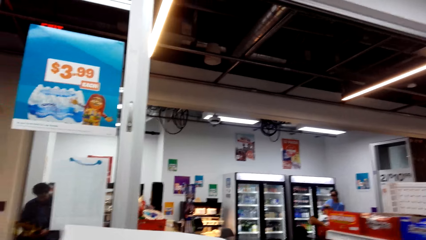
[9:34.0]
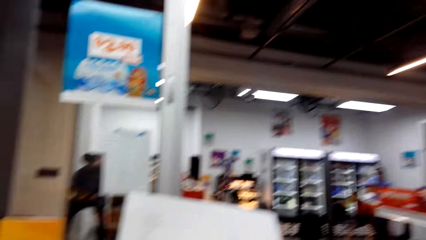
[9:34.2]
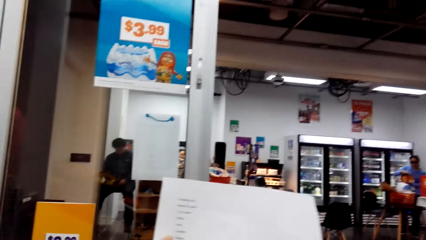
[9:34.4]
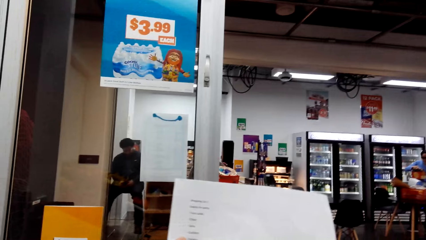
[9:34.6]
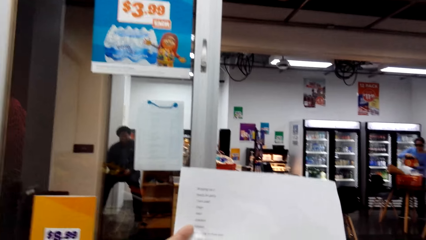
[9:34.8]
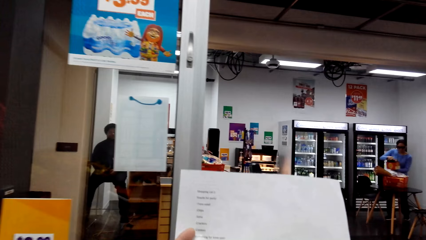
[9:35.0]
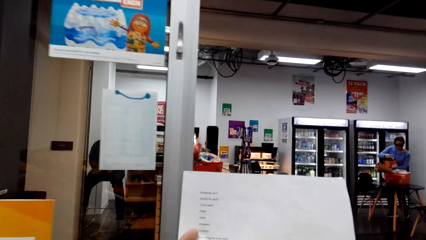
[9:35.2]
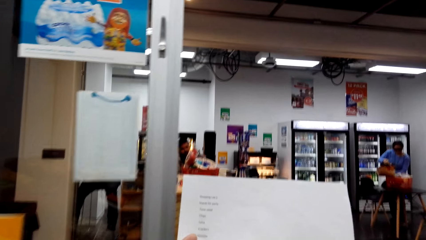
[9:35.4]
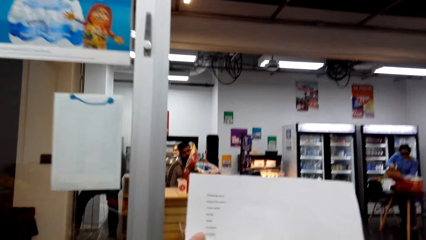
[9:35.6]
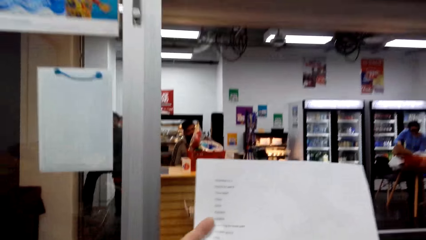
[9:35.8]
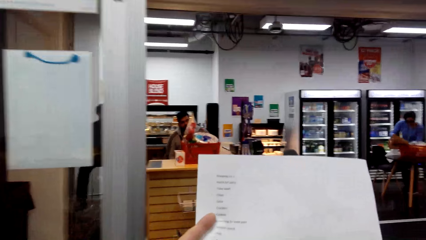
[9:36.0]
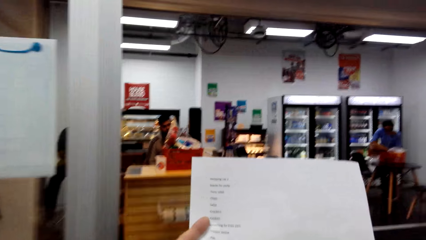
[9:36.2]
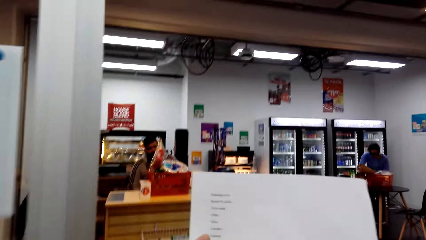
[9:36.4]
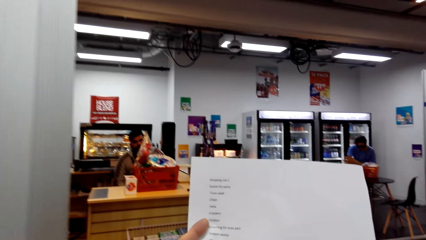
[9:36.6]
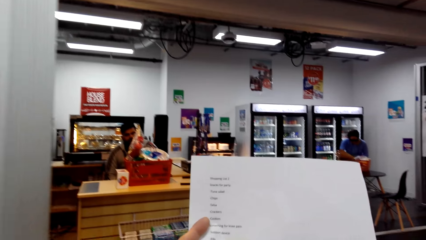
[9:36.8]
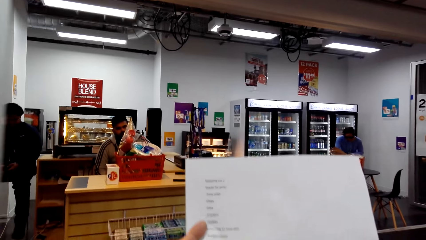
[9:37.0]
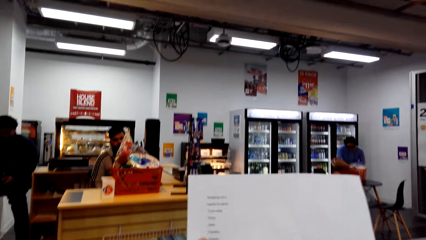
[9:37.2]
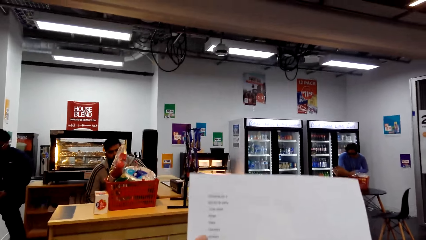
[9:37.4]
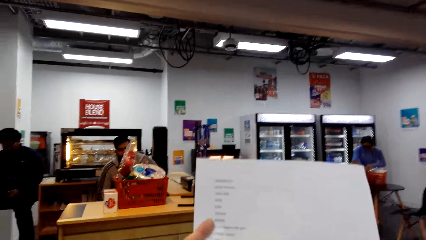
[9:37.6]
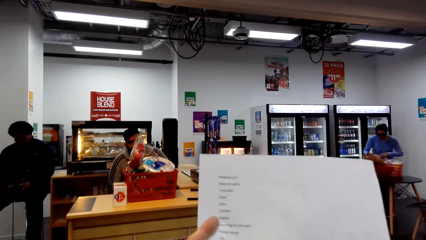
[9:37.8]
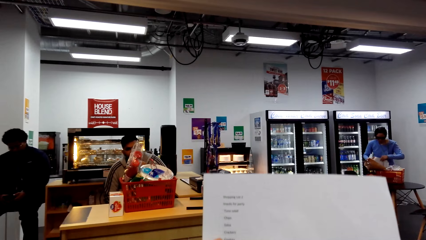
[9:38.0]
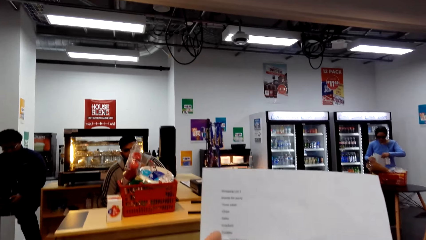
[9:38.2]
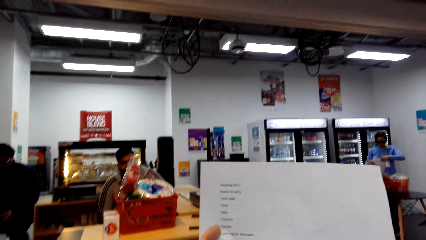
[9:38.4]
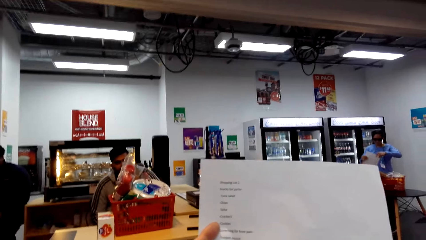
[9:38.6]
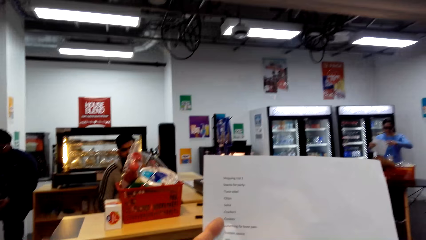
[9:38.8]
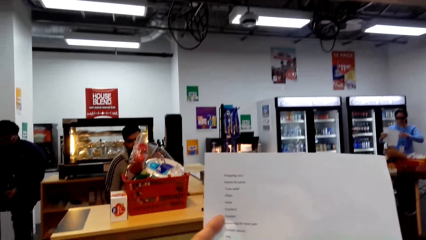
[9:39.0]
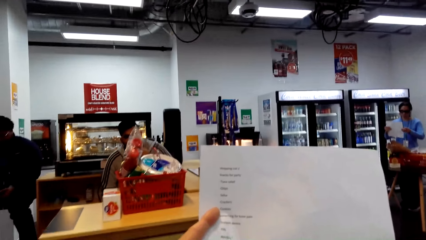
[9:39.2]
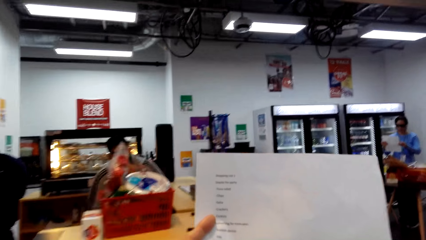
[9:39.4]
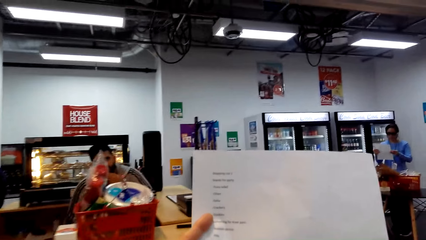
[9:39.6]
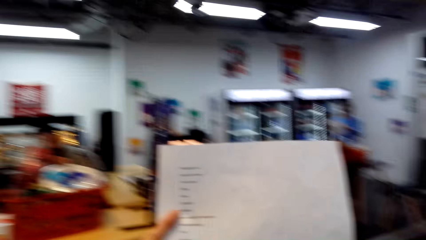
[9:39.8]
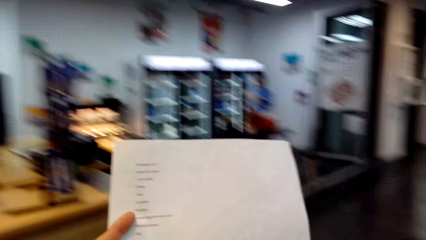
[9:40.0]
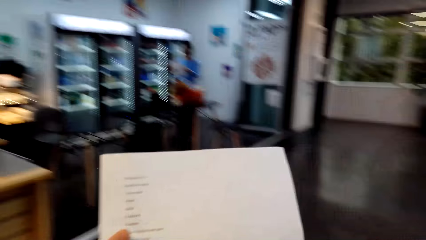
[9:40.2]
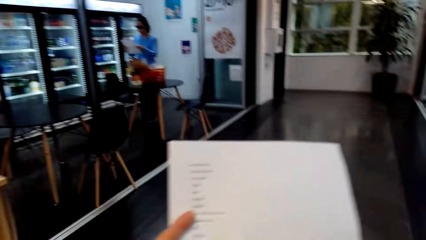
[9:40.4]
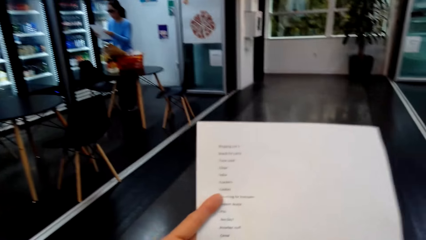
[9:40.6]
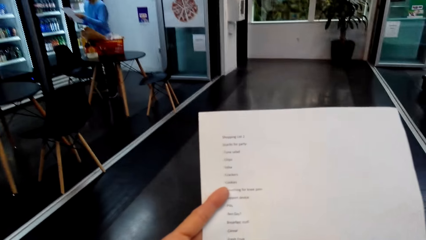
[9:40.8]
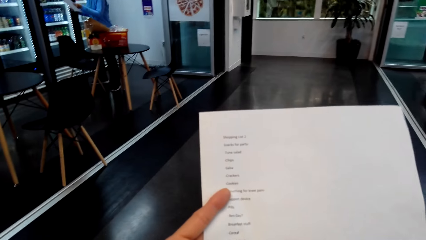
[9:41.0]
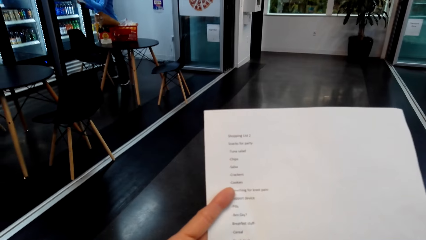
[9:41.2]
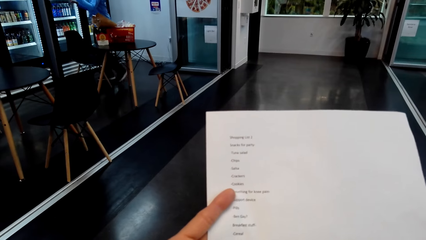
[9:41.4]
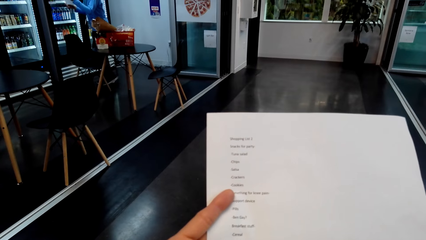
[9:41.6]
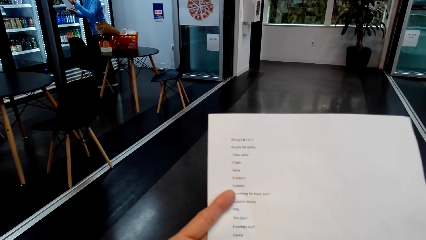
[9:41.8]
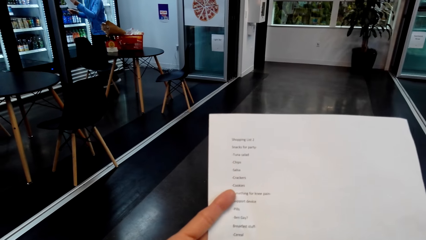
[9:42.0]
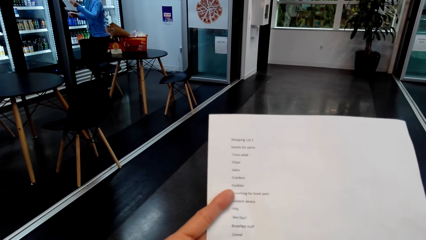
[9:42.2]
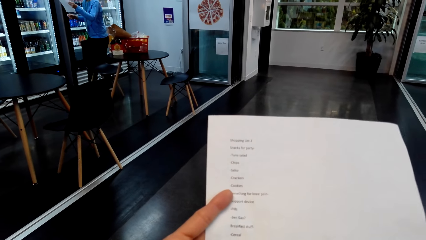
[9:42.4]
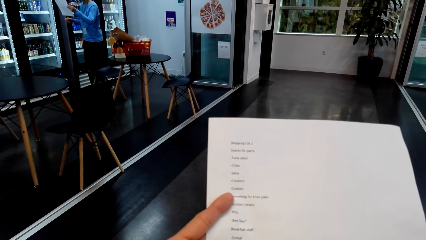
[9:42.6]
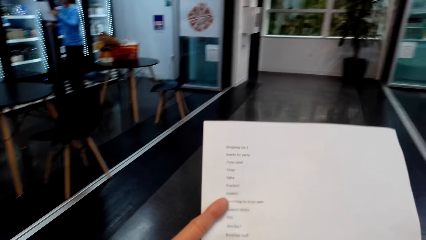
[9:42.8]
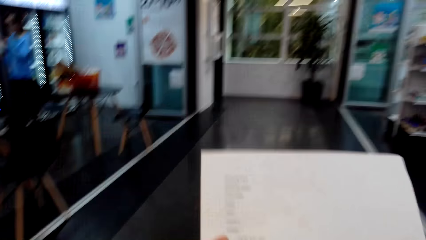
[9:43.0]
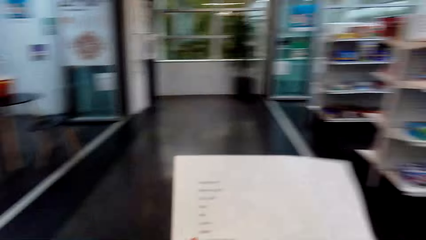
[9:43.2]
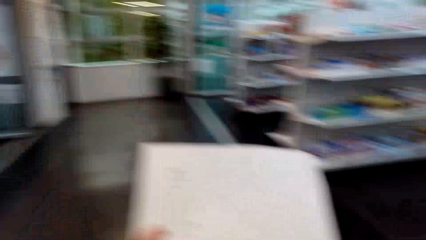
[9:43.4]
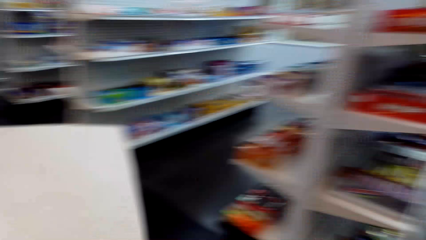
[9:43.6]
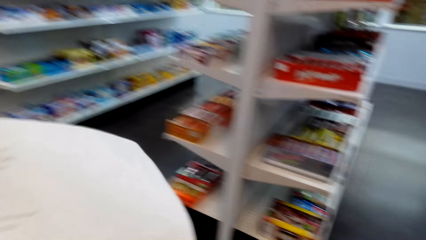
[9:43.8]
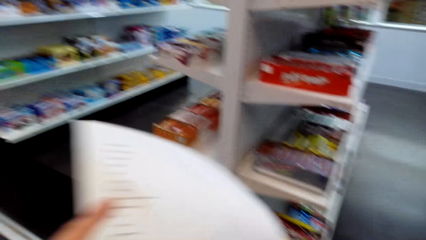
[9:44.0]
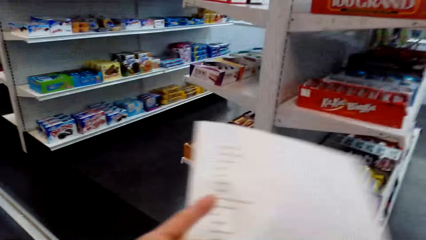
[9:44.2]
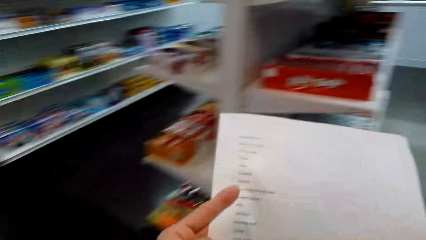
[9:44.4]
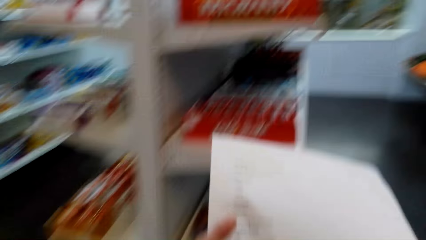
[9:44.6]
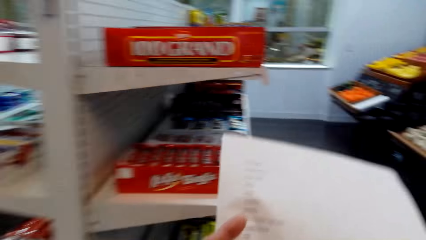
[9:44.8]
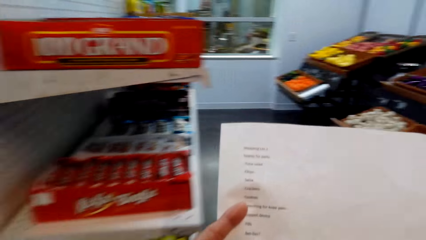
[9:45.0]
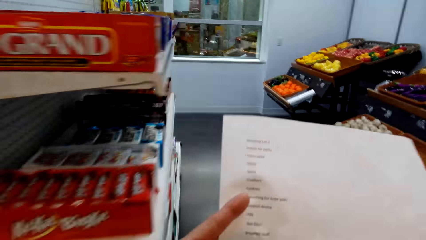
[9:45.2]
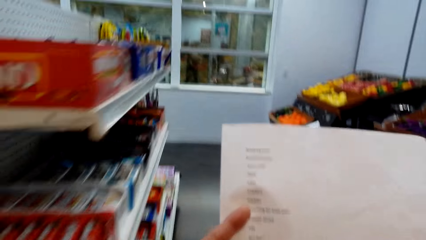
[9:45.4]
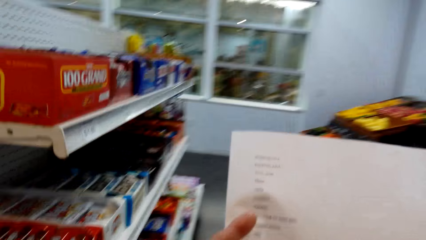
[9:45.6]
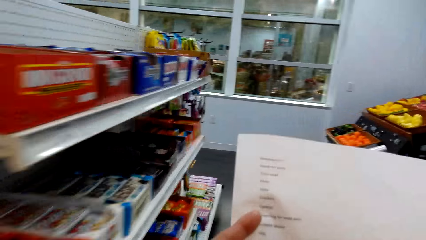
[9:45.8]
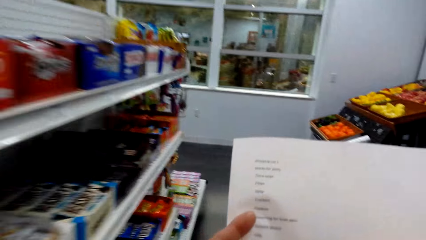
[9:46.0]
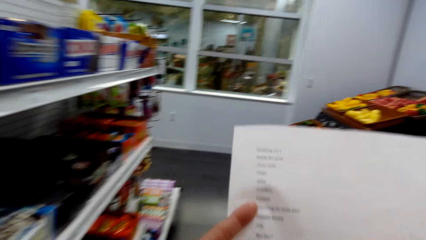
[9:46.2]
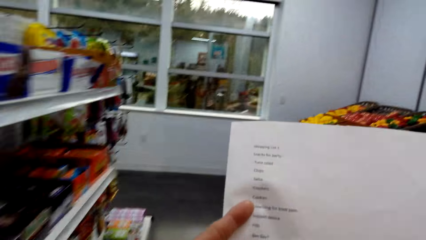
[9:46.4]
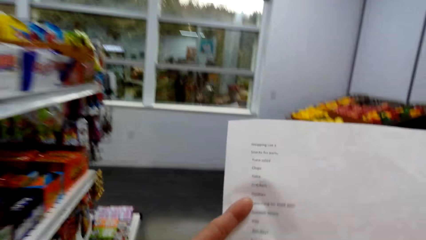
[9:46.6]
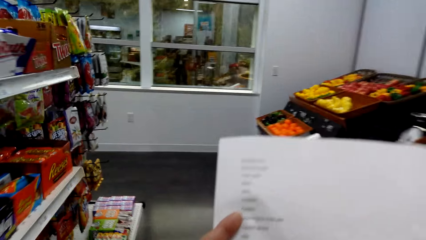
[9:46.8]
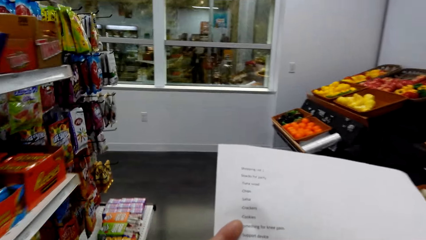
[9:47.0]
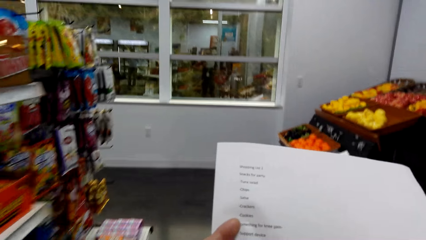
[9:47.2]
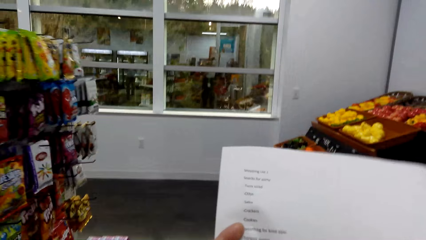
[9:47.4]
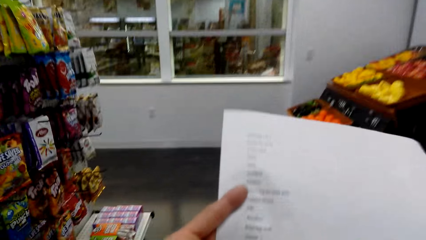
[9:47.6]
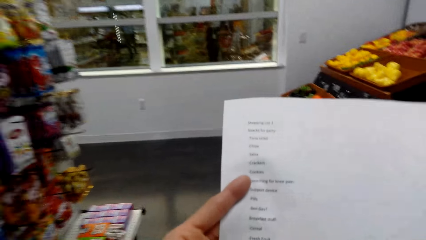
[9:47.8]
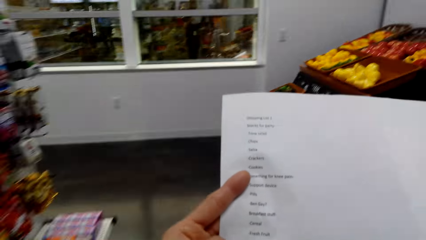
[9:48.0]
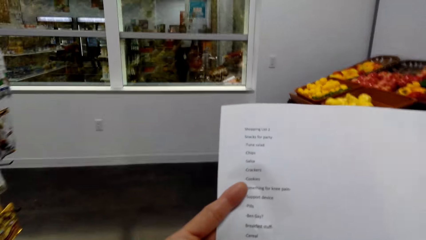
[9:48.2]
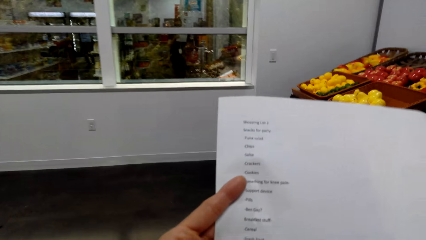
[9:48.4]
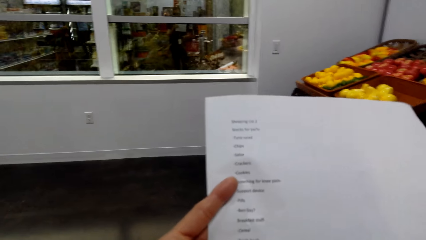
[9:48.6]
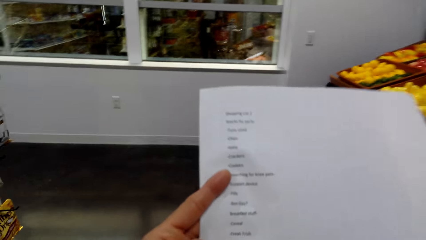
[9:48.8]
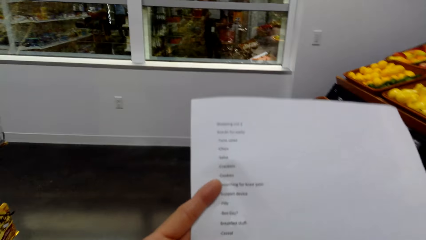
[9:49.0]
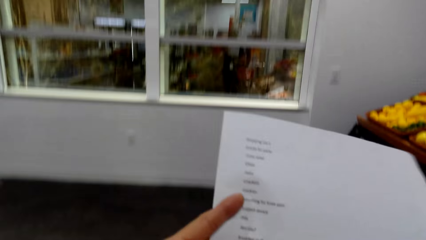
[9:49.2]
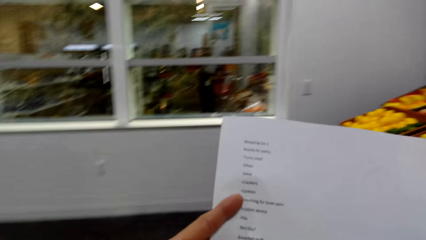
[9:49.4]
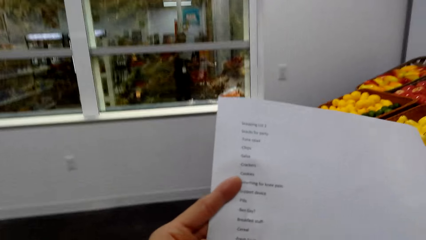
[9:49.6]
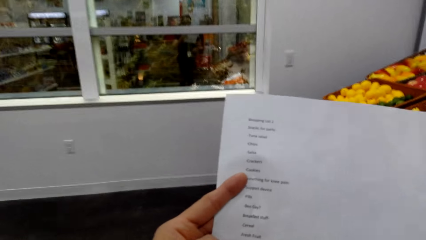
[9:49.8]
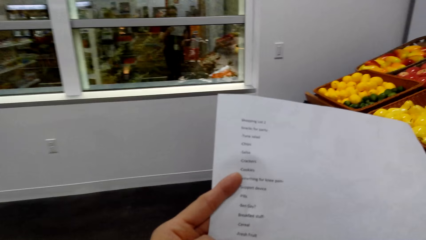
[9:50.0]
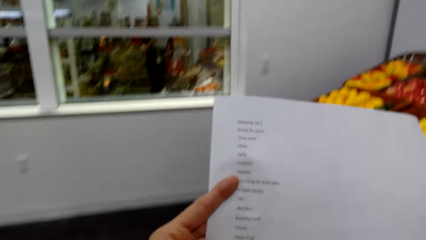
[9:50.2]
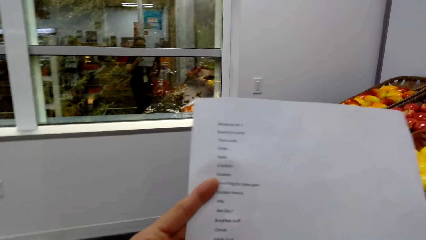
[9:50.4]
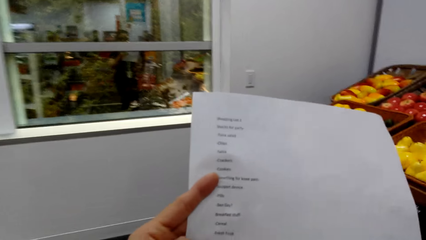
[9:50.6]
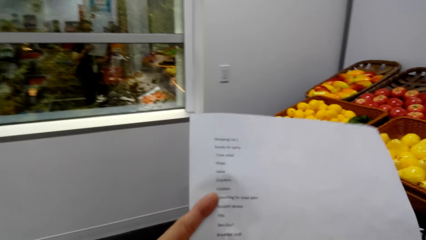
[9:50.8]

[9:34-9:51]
The camera wearer walks around the supermarket. They converse with a man. They walk around the supermarket.
